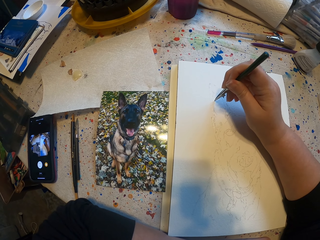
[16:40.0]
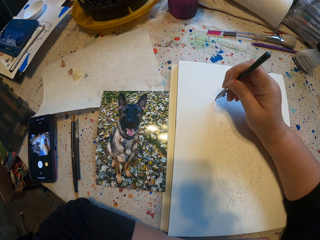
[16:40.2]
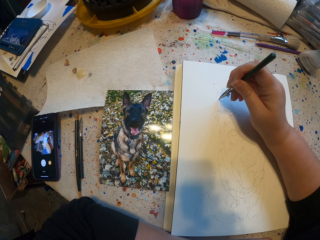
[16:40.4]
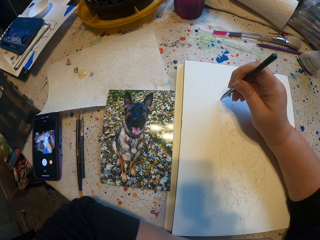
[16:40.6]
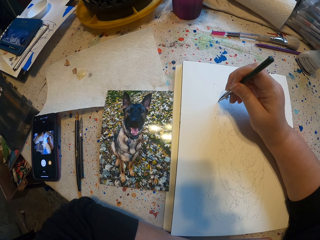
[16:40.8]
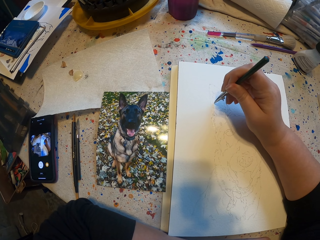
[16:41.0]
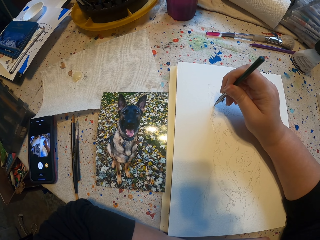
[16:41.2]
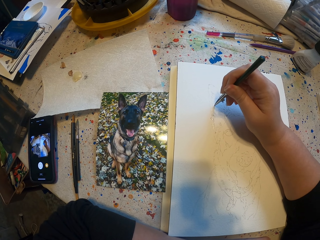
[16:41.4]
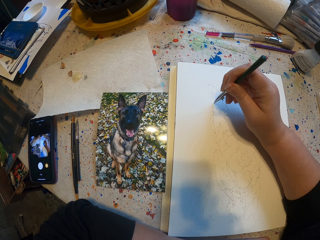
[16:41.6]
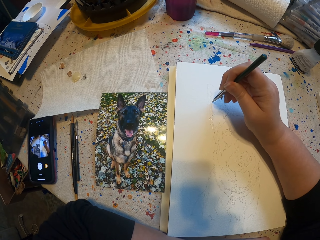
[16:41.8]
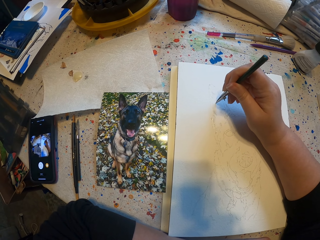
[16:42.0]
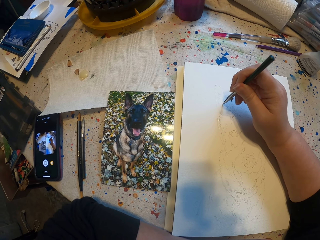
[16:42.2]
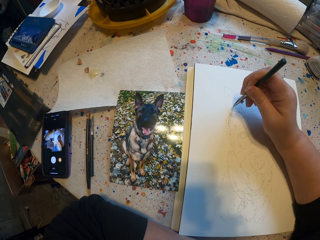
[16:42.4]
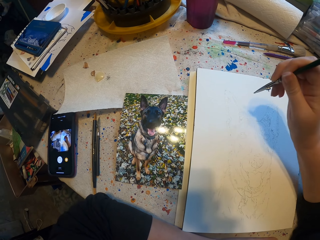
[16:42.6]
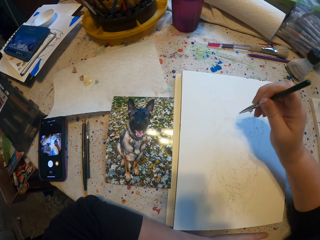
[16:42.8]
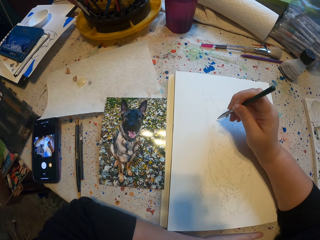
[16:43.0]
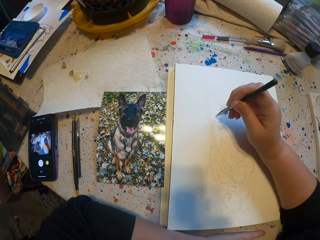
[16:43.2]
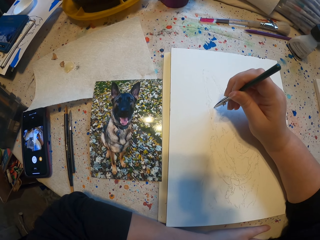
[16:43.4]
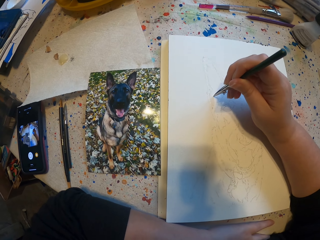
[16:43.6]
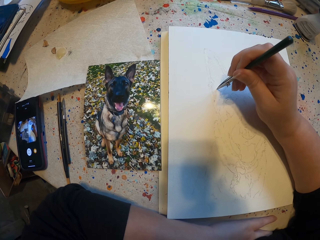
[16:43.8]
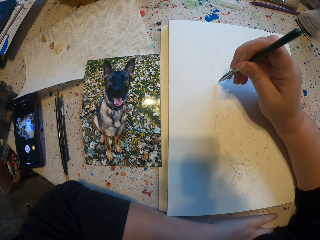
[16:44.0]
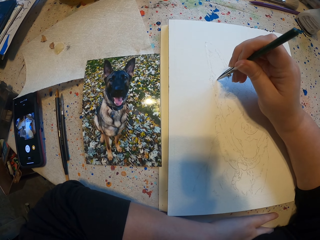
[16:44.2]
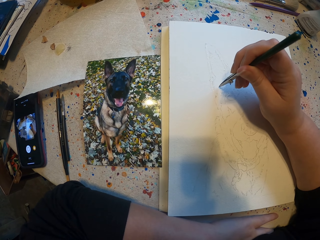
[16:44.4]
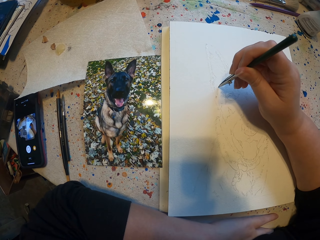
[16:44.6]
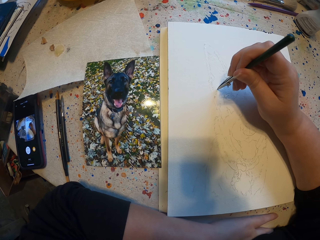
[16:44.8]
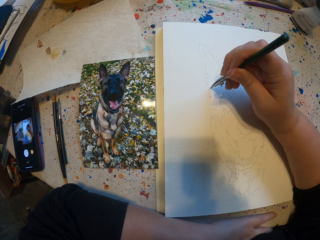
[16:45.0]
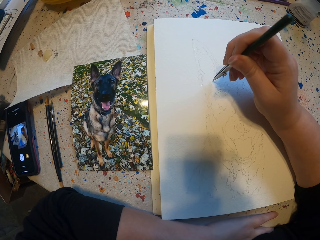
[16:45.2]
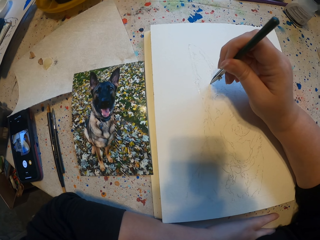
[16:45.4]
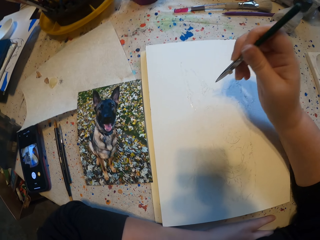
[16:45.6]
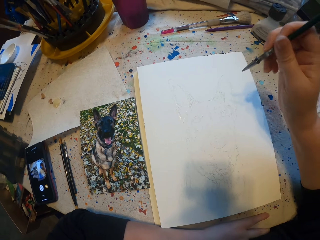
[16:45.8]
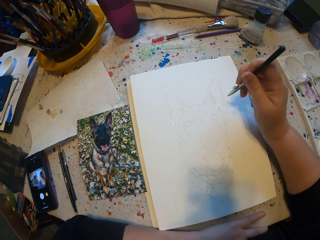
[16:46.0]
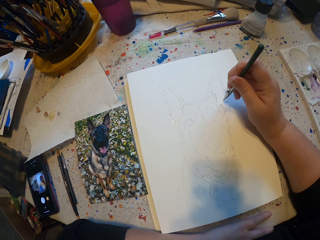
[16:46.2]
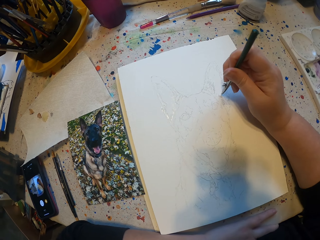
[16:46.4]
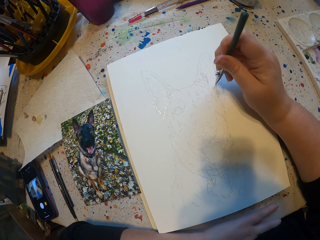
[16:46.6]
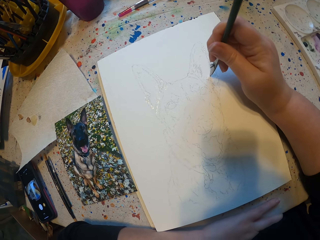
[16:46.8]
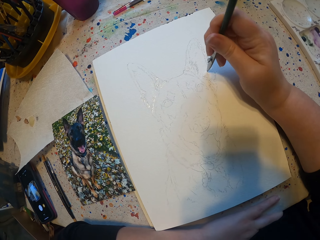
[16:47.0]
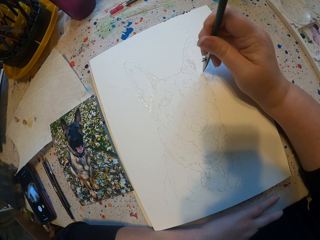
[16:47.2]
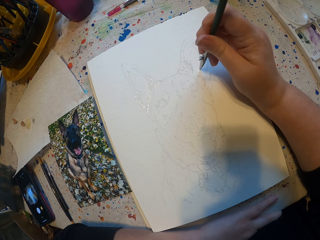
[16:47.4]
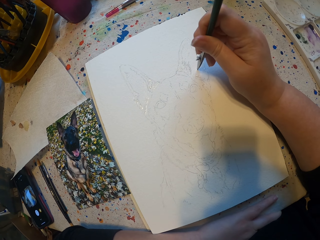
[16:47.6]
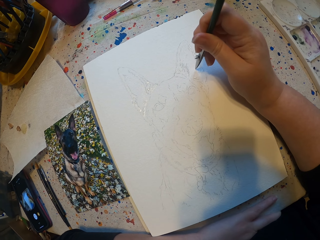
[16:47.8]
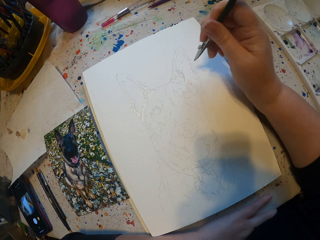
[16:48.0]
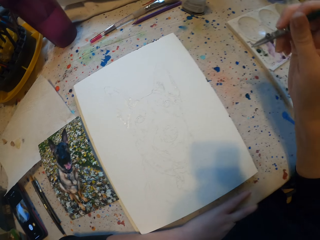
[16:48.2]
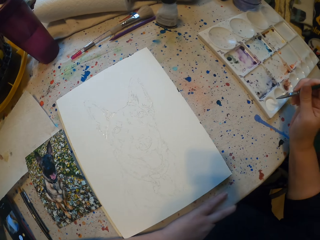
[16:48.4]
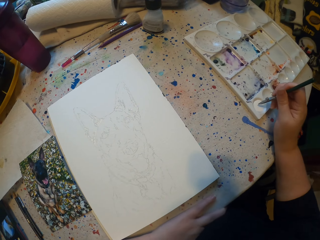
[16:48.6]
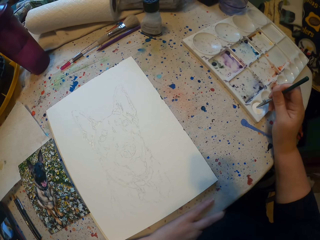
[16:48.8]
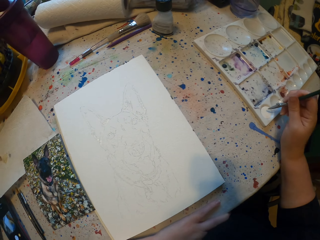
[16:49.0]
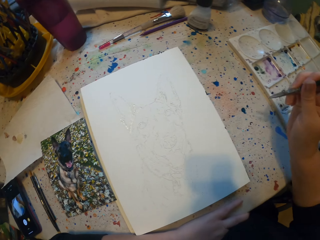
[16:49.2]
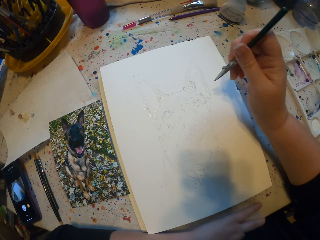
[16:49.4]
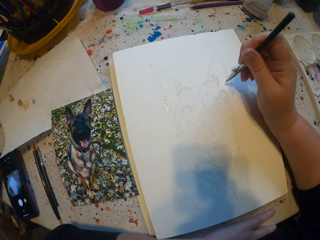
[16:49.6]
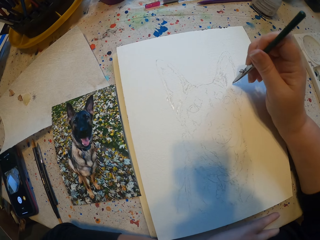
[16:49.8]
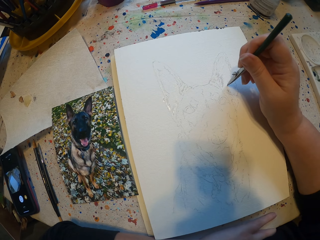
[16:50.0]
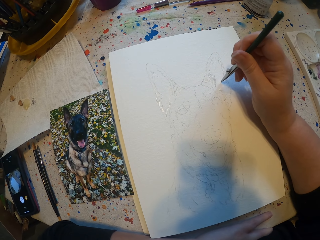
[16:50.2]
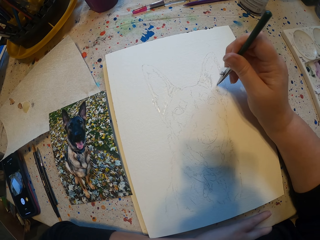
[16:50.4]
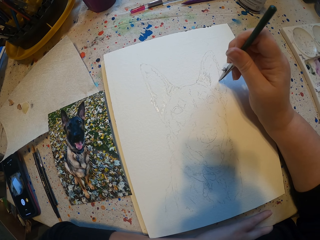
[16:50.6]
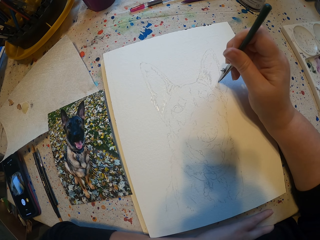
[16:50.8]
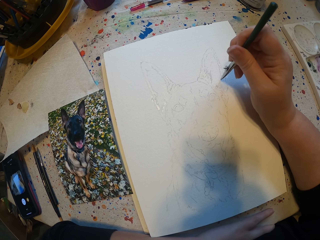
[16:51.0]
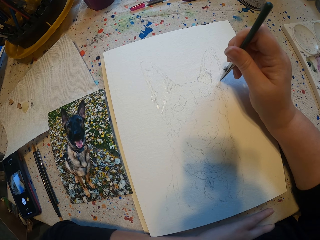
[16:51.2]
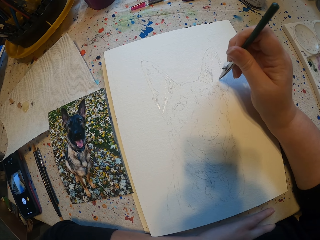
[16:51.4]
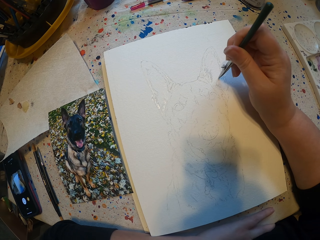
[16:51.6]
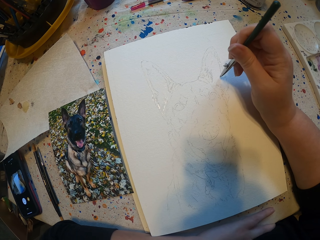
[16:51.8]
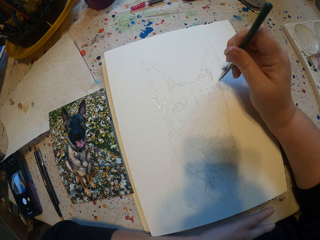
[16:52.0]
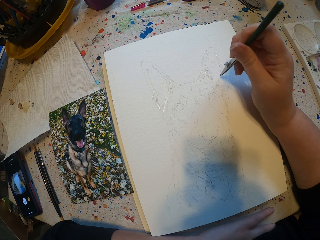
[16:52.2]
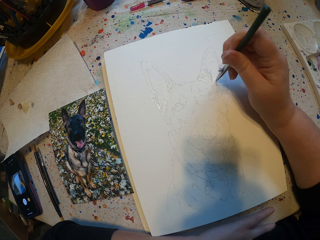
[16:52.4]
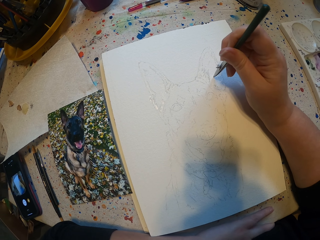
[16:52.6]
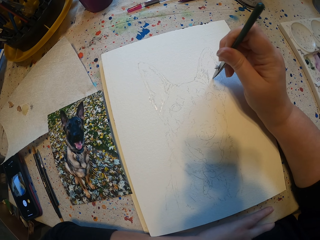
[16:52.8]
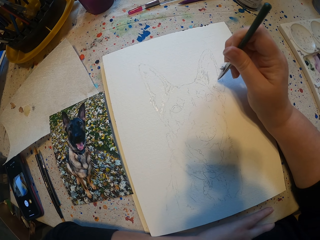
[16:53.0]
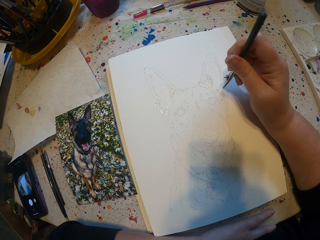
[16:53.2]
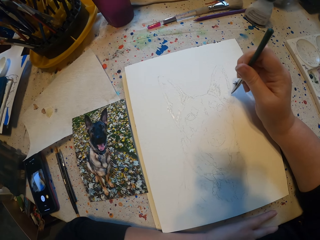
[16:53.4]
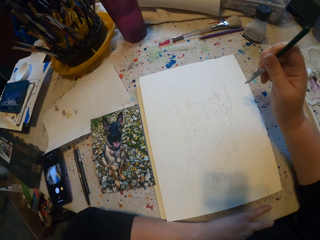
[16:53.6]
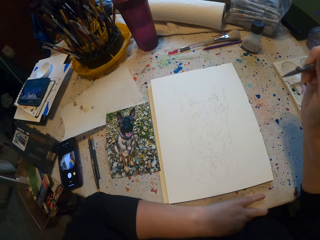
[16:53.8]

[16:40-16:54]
The camera wearer puts a brush in paint. They sketch on a book.

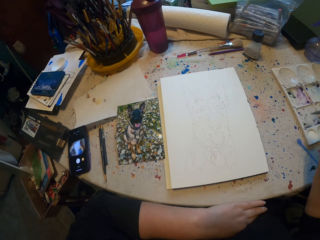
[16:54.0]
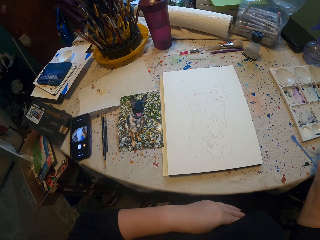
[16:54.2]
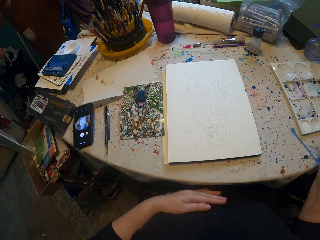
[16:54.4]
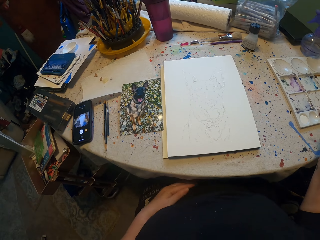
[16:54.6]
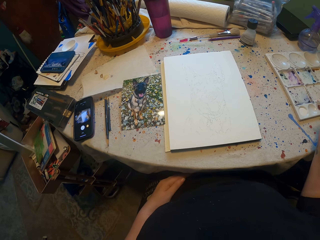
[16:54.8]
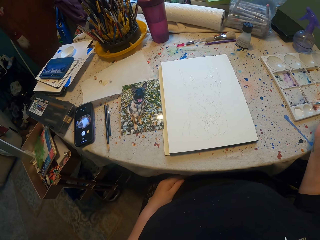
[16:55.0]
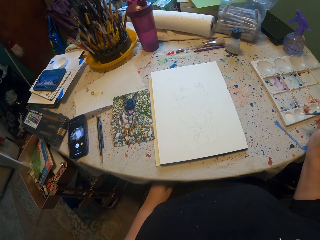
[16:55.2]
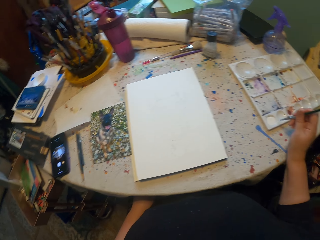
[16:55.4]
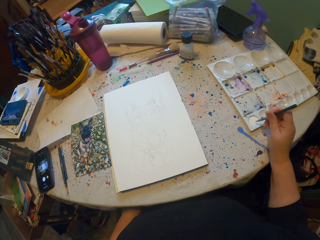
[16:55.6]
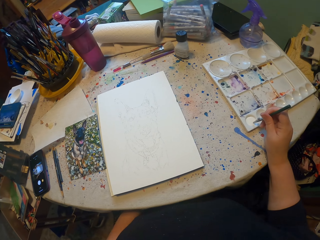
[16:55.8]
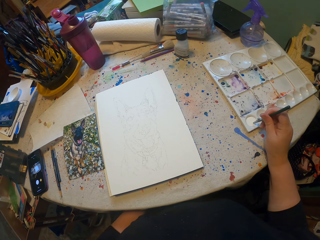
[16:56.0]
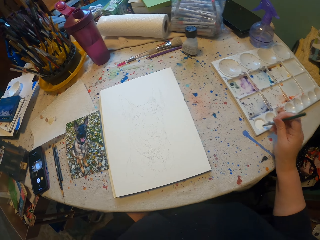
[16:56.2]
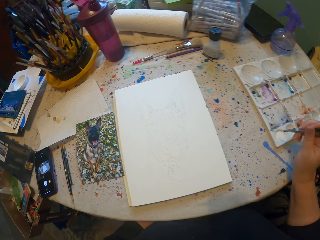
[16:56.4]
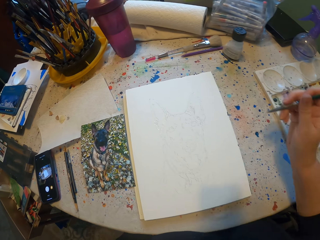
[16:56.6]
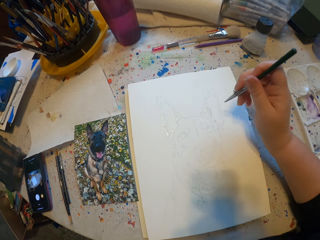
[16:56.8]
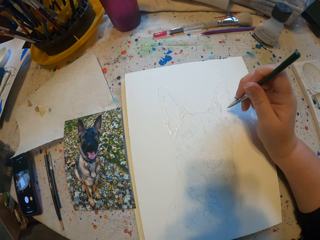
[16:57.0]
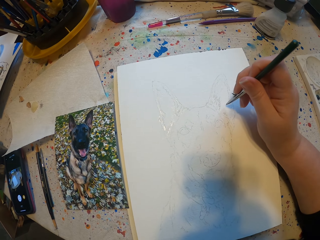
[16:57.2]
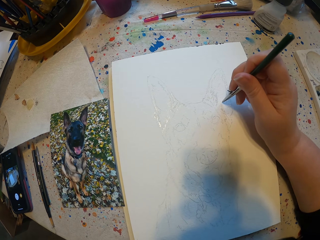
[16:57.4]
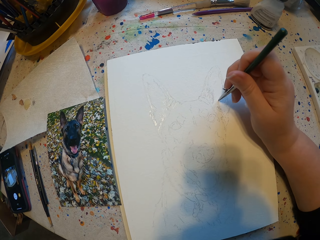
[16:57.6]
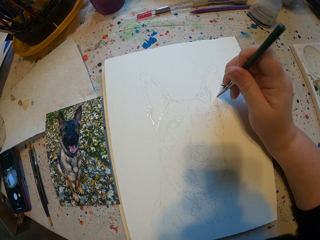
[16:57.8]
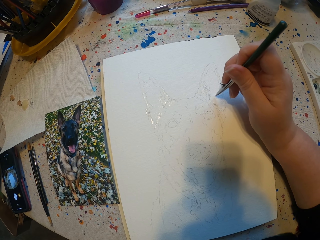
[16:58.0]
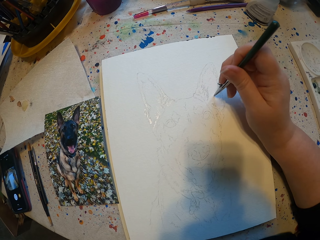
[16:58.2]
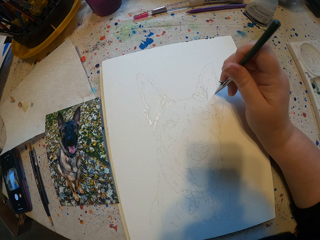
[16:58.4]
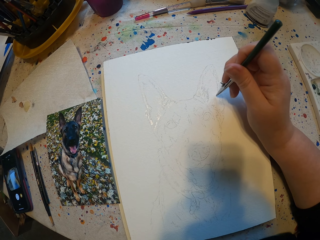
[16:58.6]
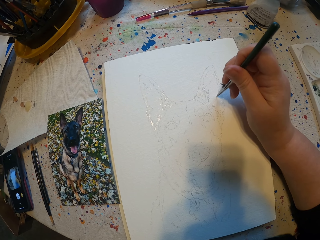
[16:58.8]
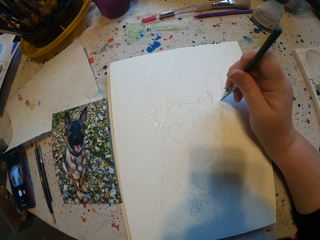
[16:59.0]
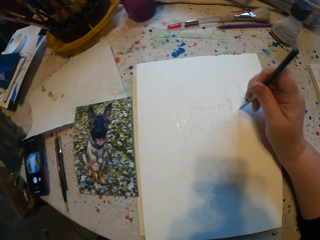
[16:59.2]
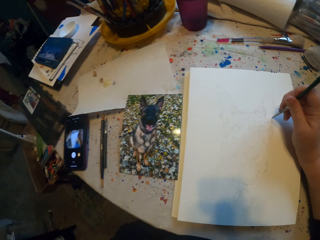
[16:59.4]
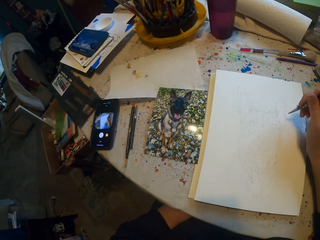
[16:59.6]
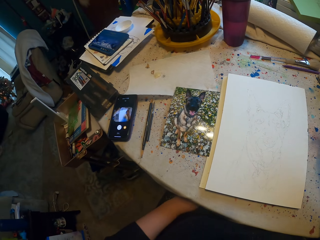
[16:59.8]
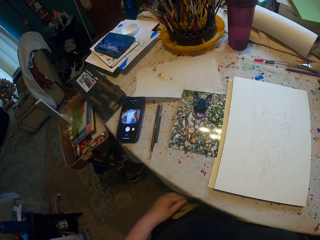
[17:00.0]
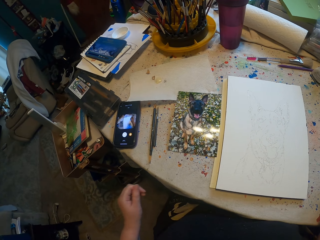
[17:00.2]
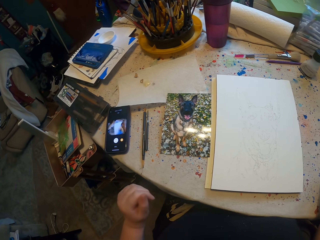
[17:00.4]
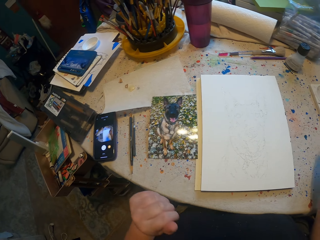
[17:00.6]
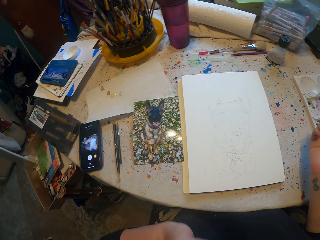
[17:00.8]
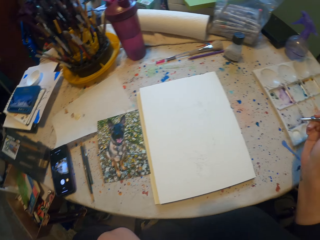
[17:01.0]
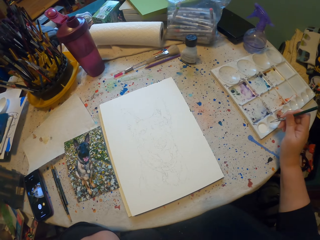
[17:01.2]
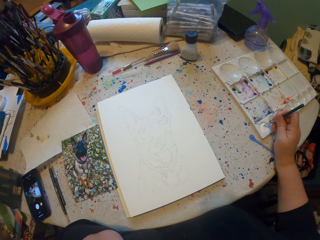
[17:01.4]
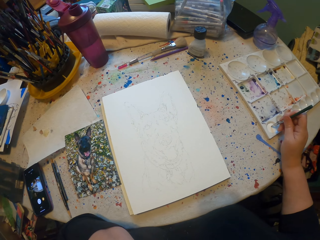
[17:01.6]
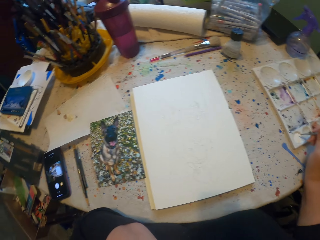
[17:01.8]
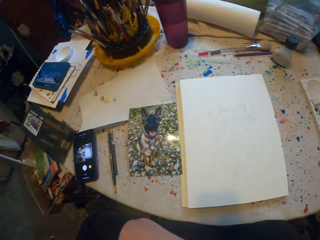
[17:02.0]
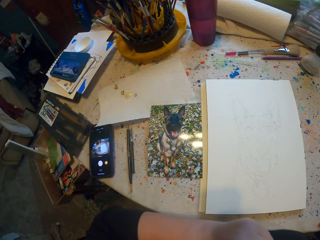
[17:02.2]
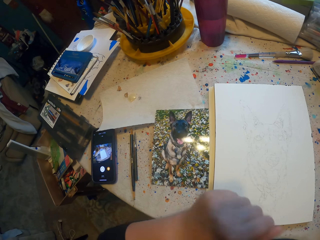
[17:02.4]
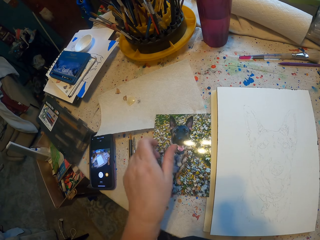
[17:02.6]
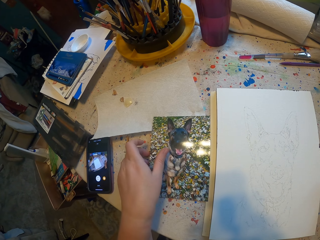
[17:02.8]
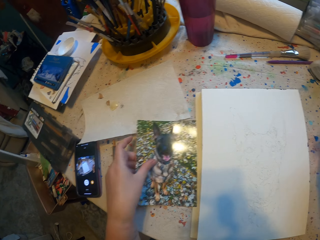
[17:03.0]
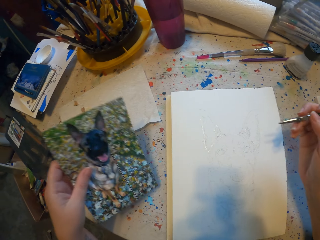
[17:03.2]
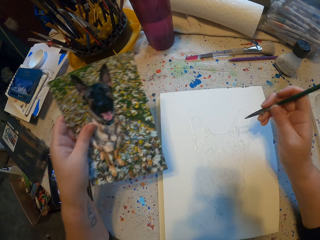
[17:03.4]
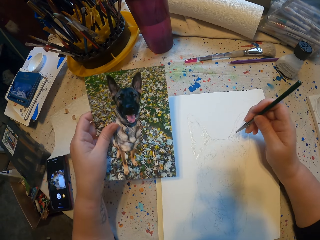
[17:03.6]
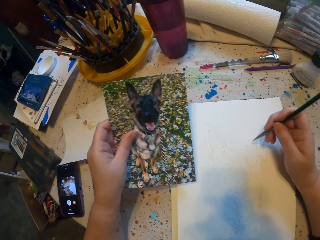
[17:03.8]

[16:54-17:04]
The camera wearer puts a brush in paint. They sketch on a book. They put the brush in the paint.
